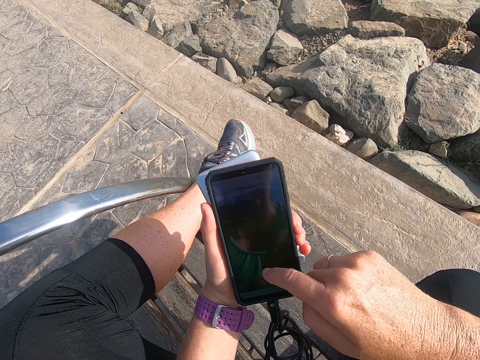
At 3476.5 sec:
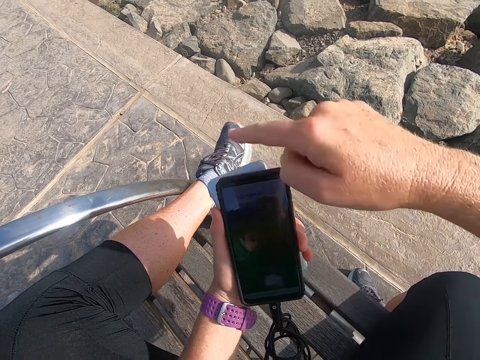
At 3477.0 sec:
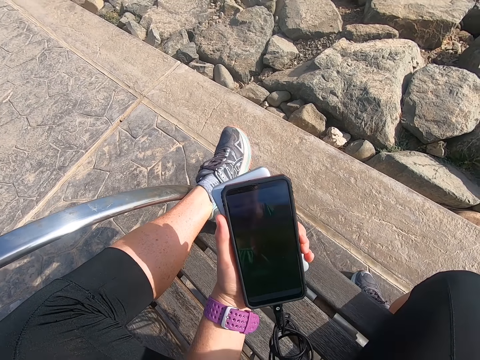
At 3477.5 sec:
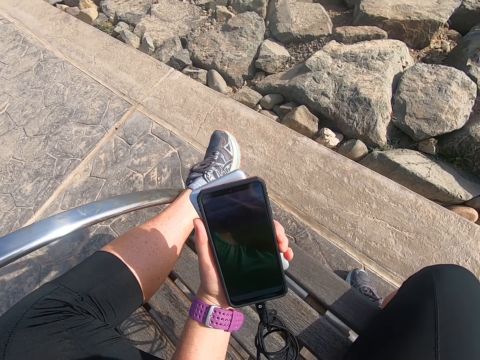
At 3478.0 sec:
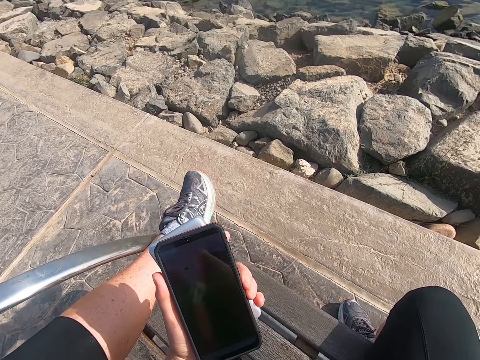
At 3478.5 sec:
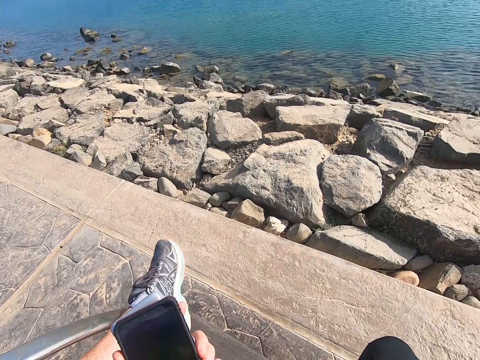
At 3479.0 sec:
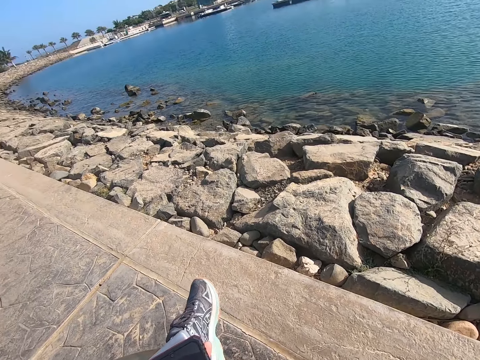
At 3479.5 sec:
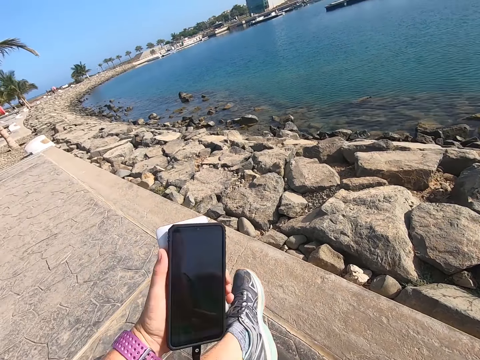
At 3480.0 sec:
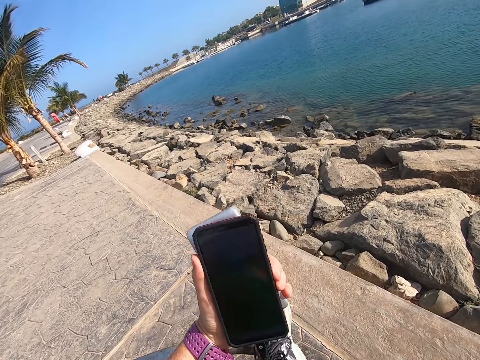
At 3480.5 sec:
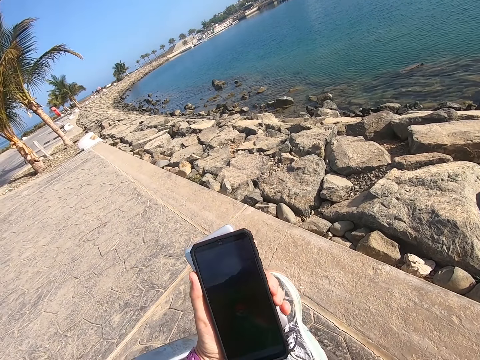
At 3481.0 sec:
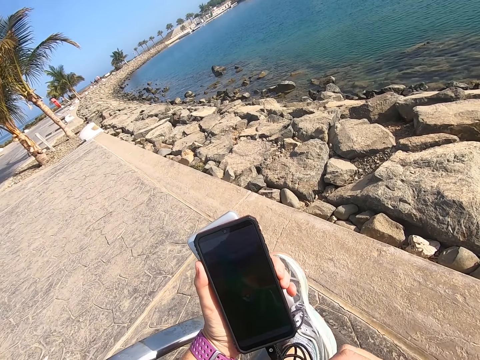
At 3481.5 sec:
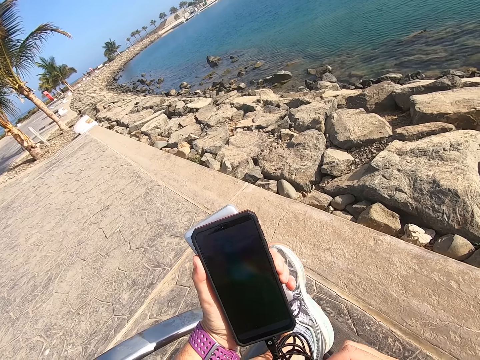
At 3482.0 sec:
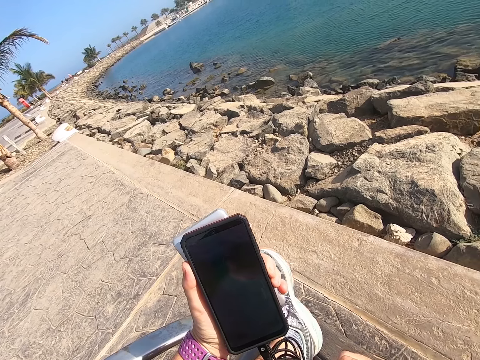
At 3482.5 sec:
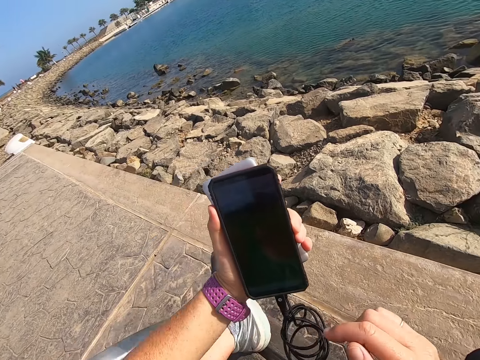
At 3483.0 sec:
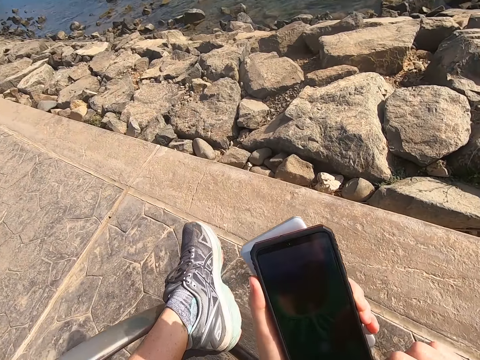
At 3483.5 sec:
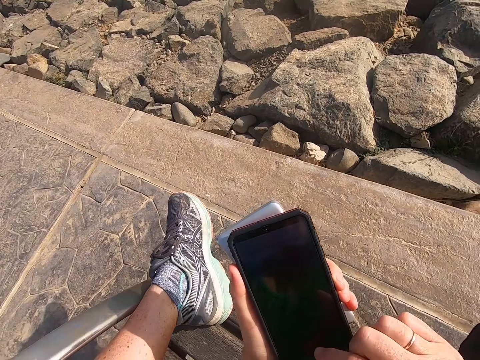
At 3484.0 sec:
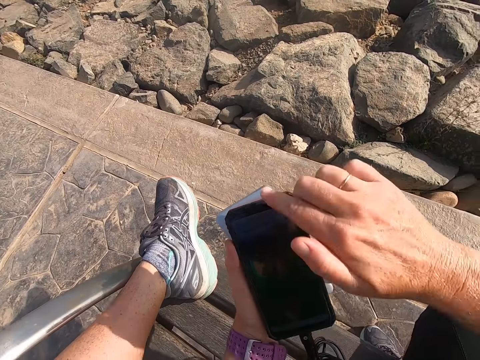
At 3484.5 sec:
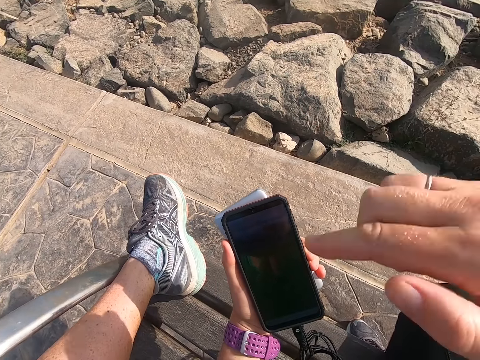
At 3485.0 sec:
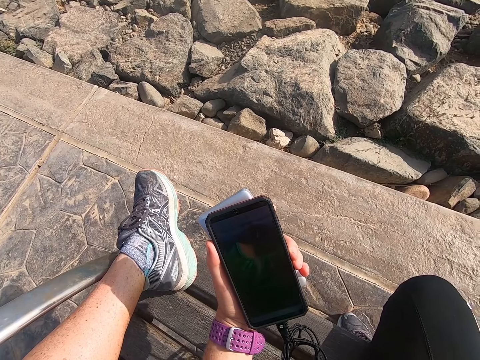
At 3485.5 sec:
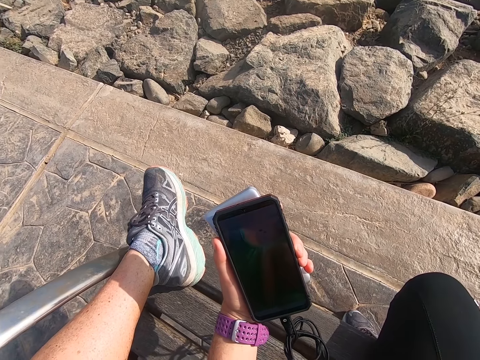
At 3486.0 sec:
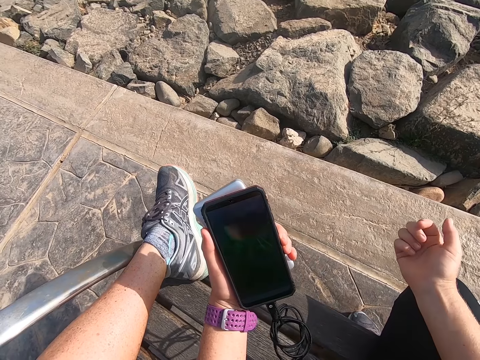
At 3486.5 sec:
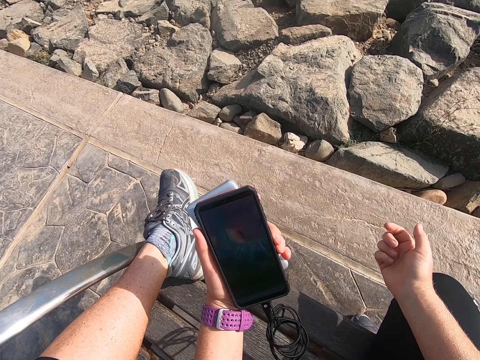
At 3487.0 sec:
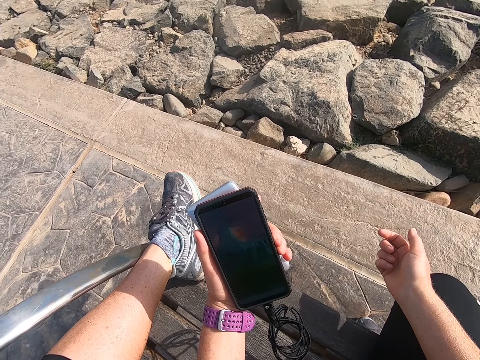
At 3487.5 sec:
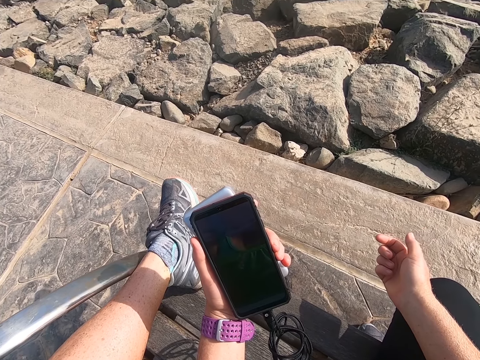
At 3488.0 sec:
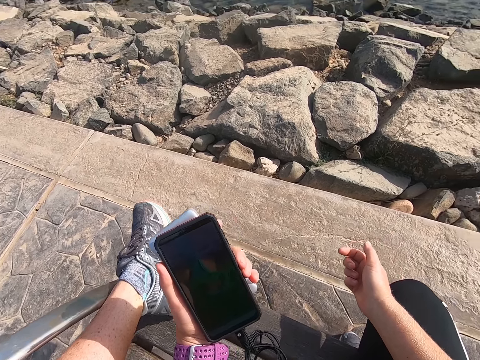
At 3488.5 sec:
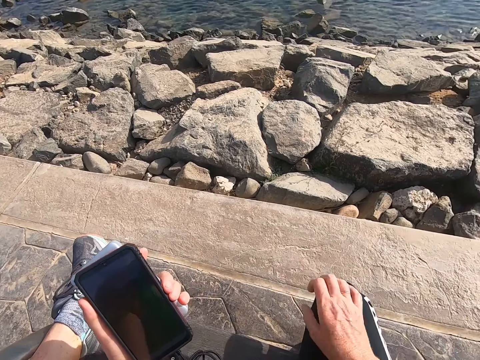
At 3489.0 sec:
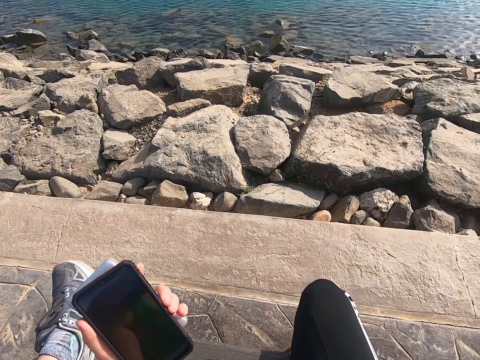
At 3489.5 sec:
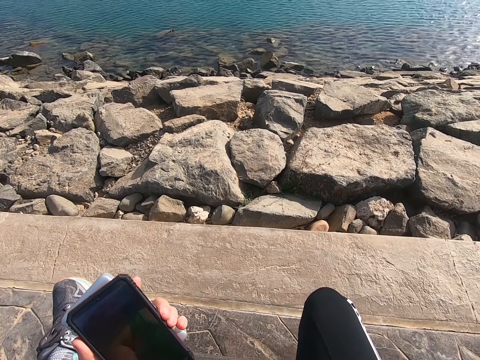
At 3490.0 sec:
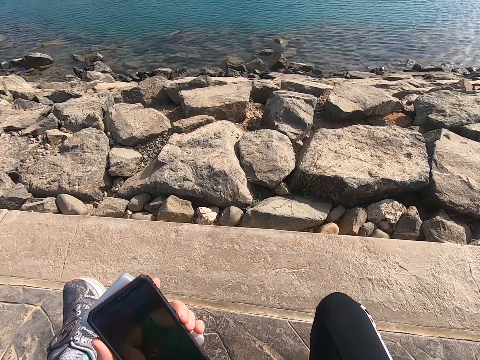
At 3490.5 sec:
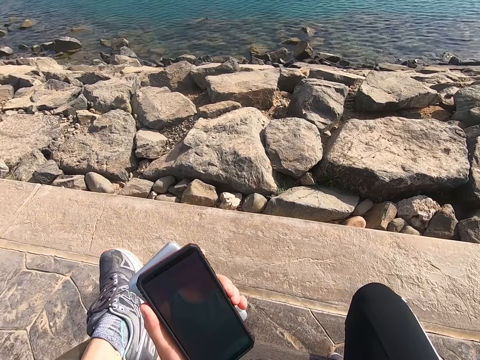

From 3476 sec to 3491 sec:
The camera wearer looks around. They swipe a phone. They stare at the phone. They look around.

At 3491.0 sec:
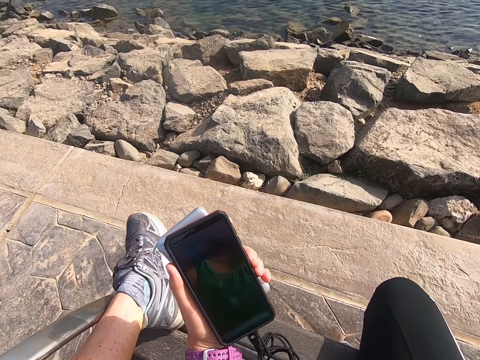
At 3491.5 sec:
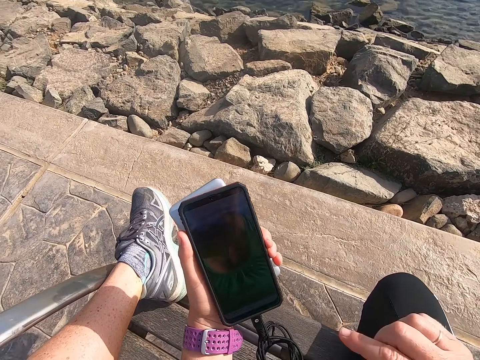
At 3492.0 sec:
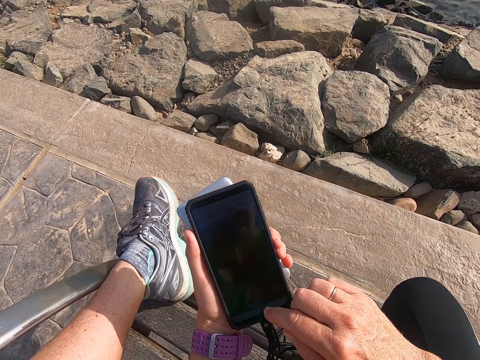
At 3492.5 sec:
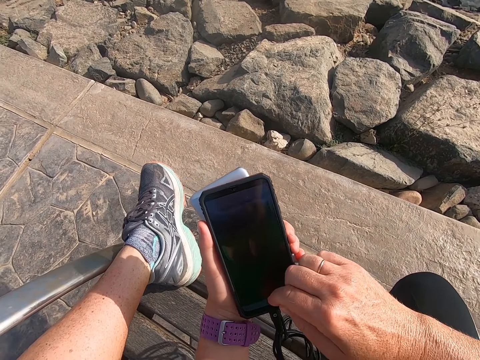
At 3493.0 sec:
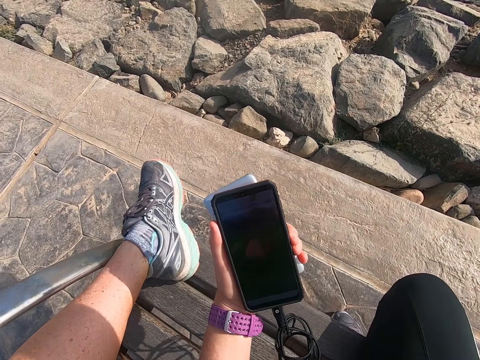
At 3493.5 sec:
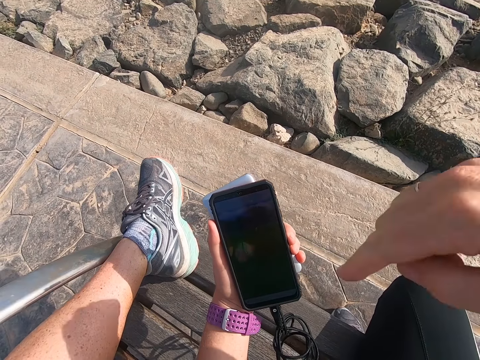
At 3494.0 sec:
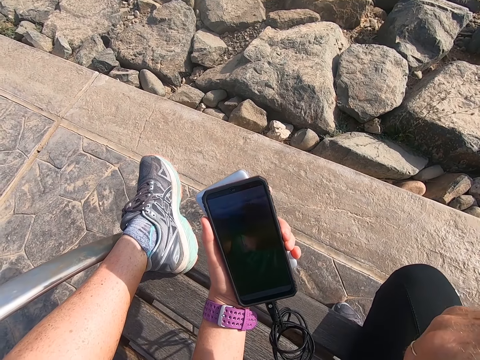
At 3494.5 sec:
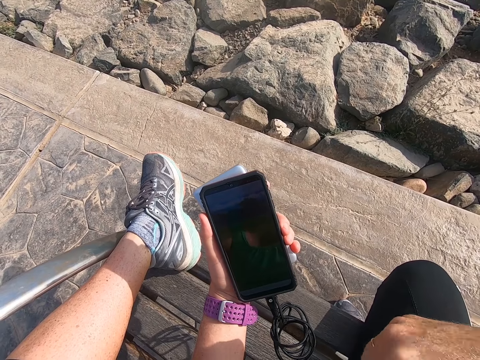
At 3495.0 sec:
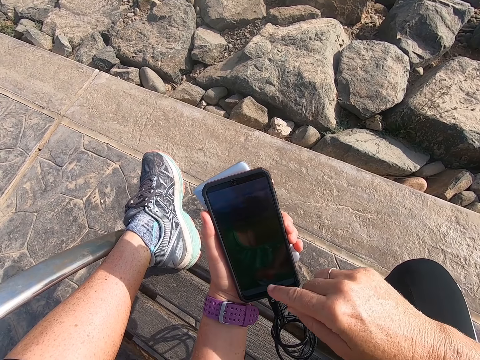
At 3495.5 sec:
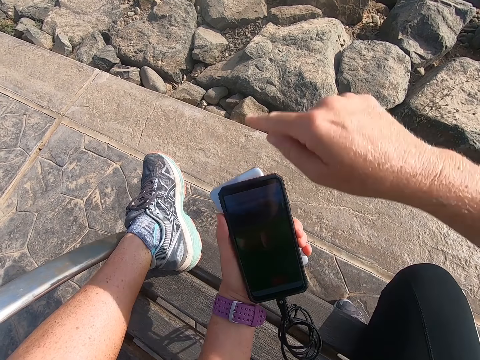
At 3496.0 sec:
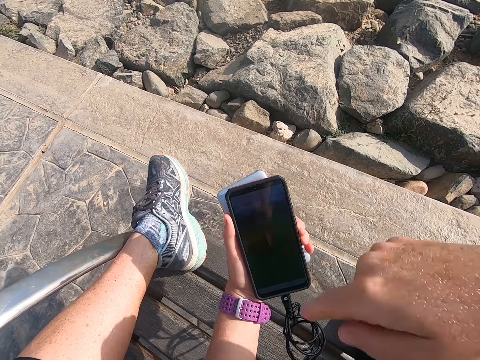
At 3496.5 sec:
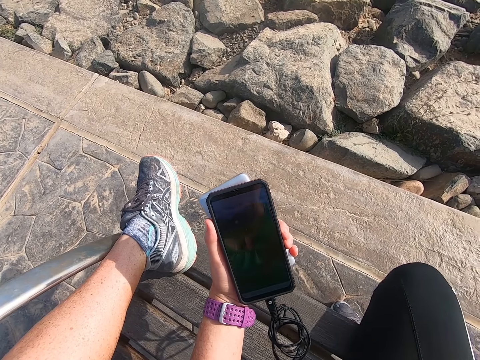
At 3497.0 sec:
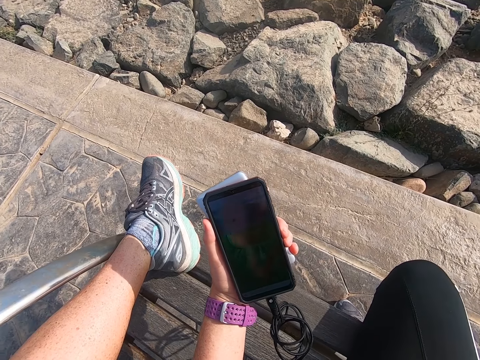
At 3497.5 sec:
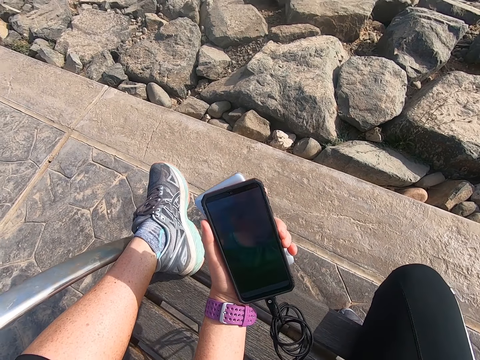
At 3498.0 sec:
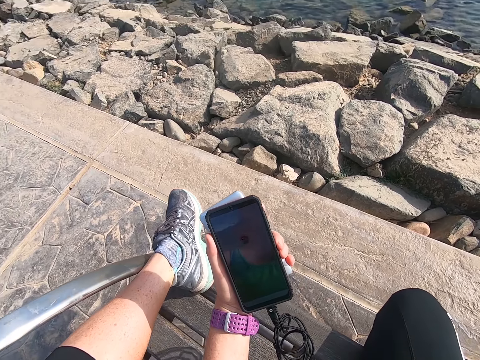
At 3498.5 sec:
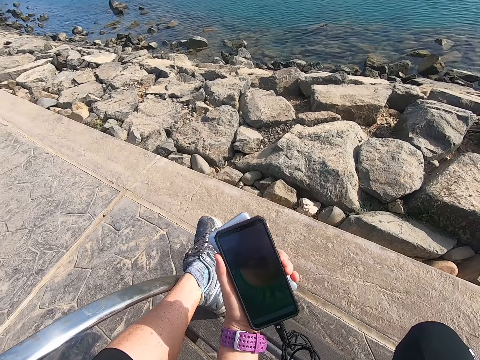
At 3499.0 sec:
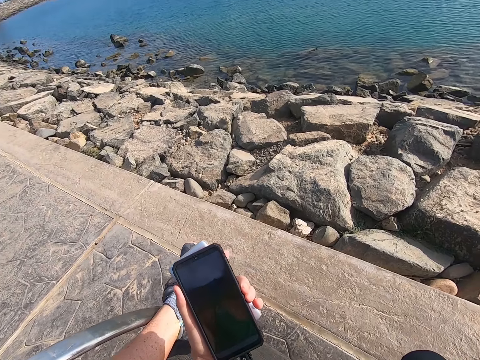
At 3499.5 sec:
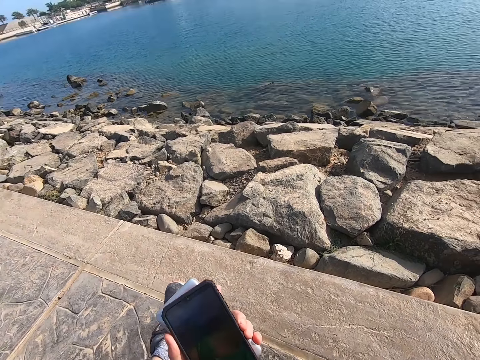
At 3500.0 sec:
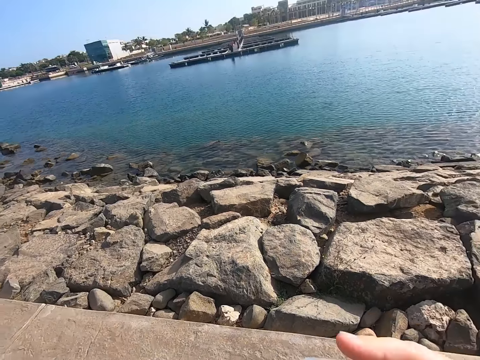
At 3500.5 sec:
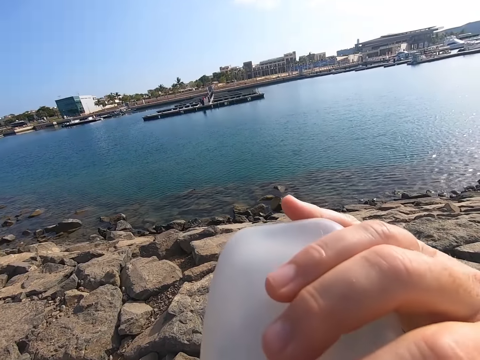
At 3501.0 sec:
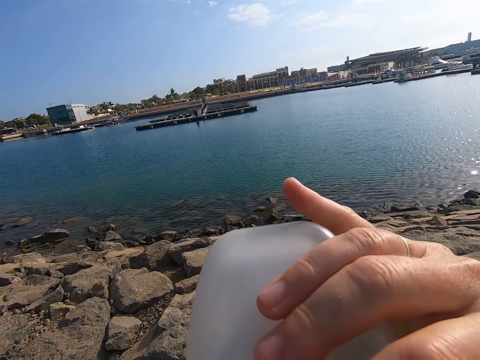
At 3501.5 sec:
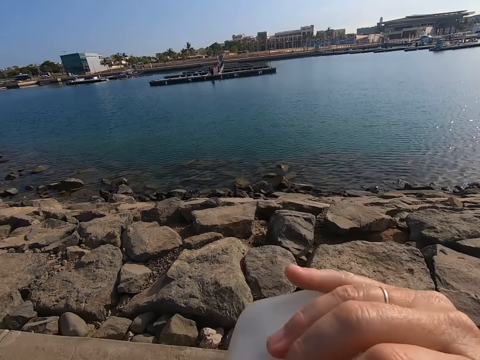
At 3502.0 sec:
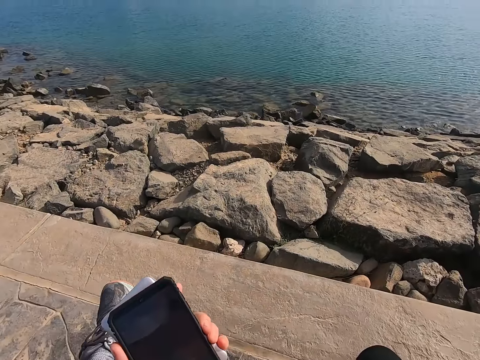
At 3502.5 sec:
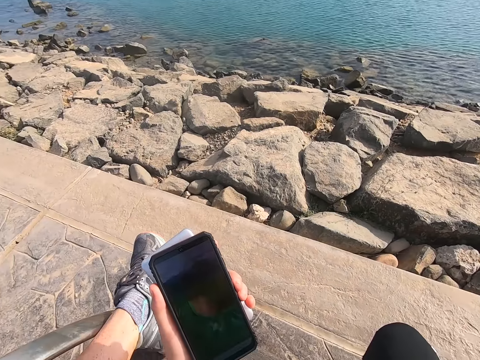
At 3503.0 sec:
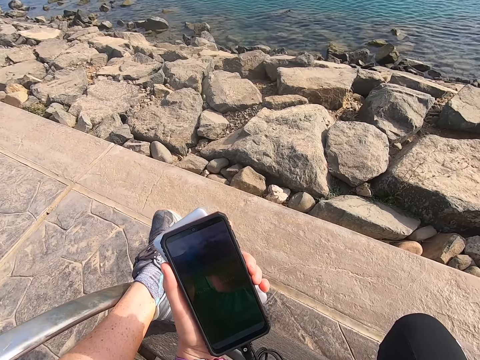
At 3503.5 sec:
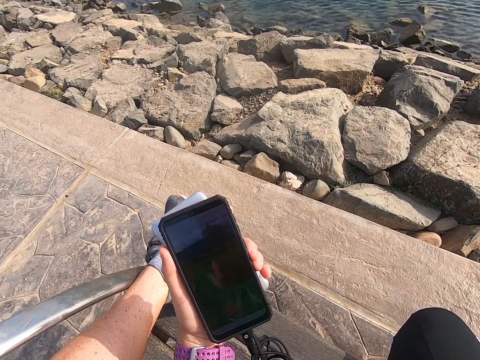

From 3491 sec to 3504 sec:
The camera wearer plays a game on the phone. They hold a bottle. They drink the water in the bottle. They stare at the phone.
